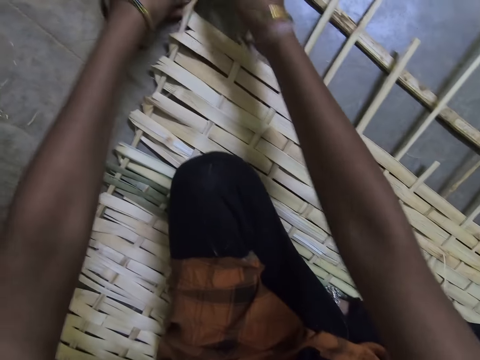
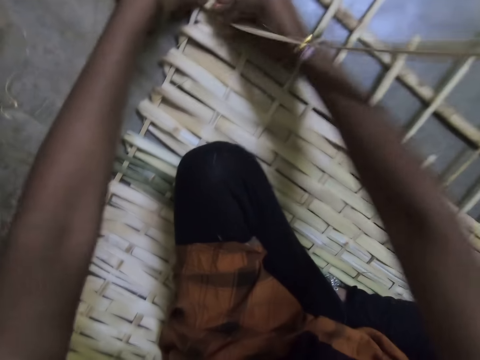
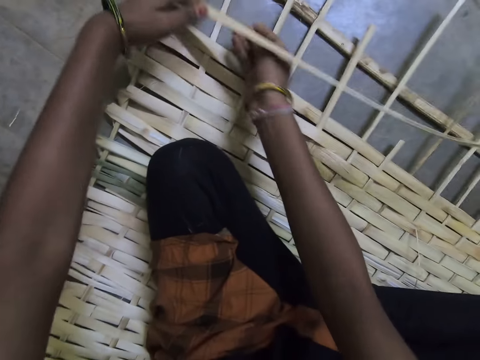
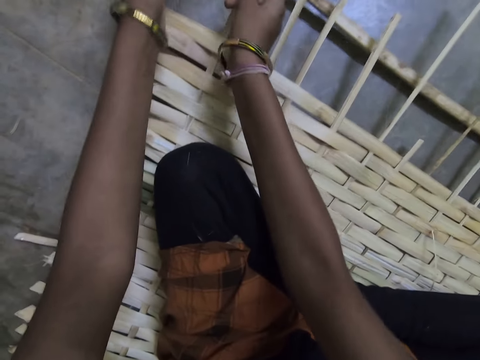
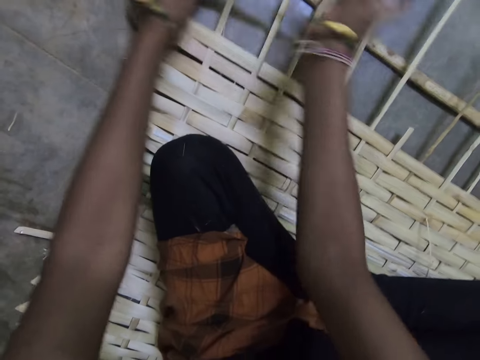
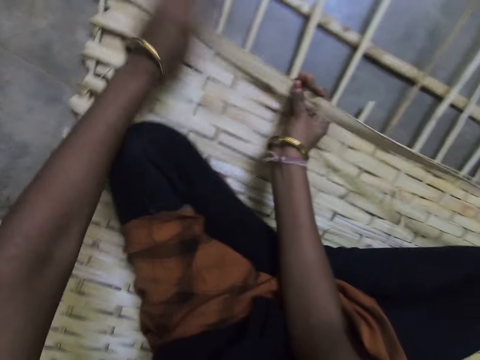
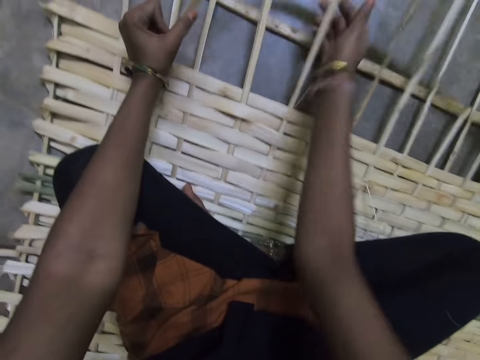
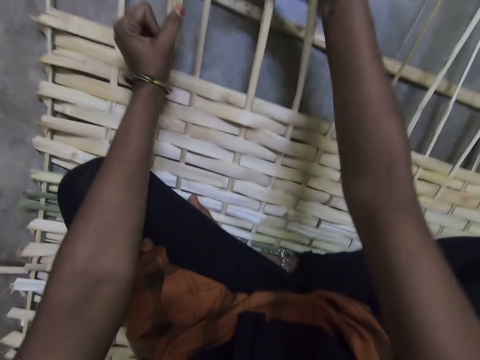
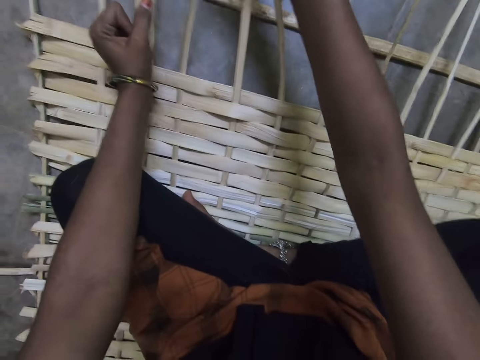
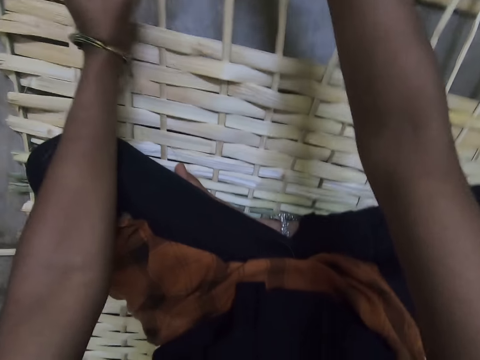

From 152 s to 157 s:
The camera wearer makes a bamboo mat with hands using bamboo materials.

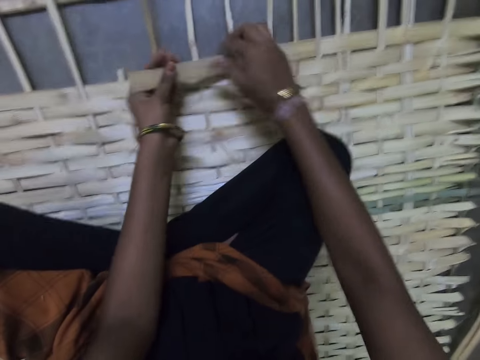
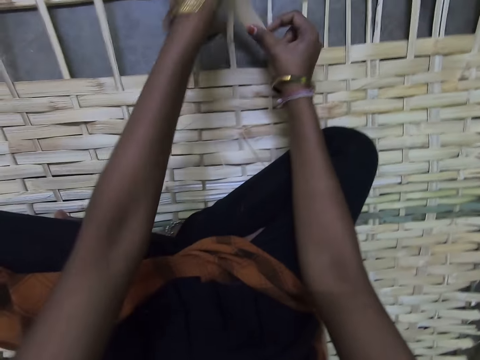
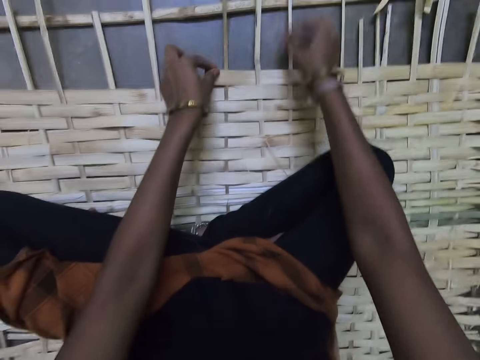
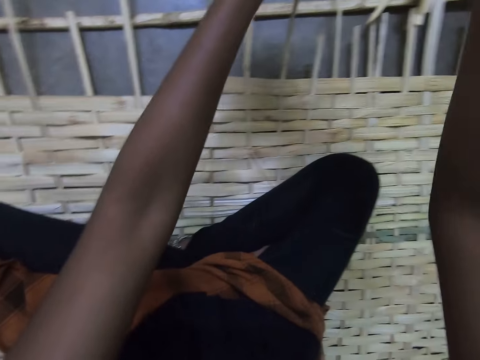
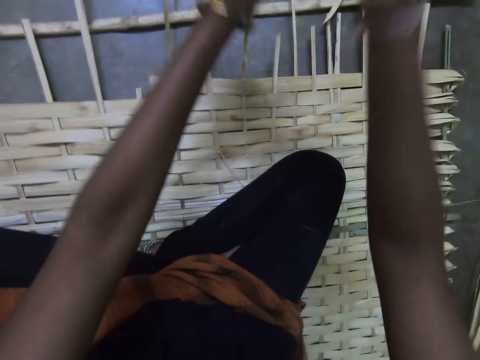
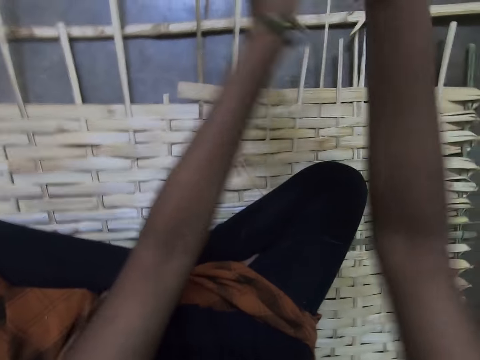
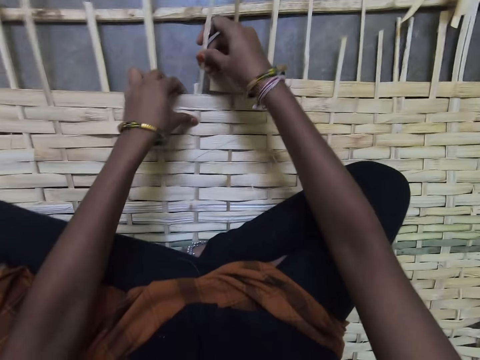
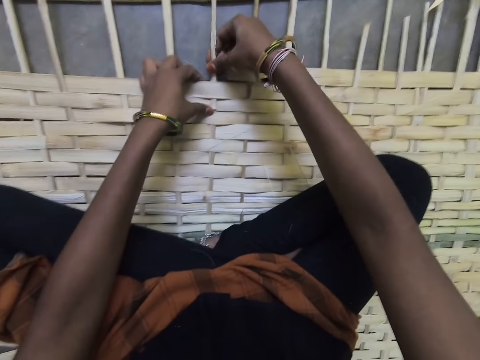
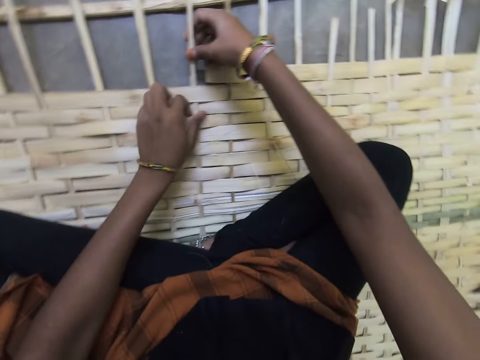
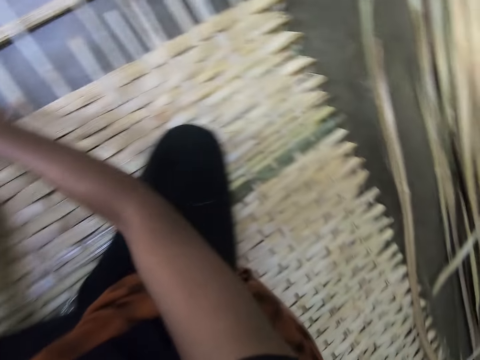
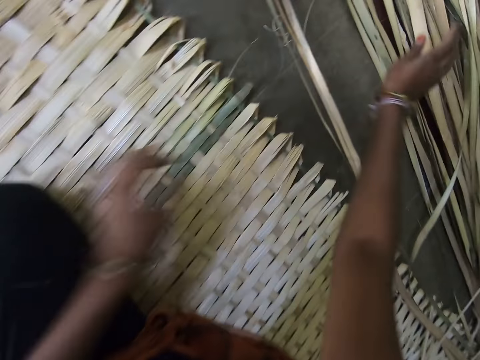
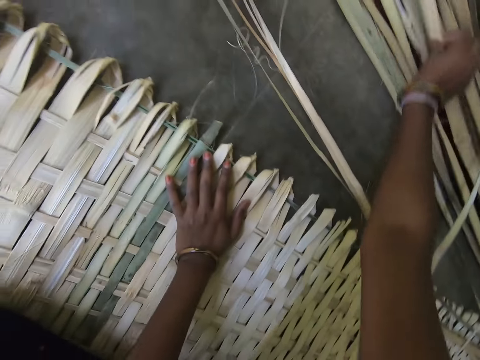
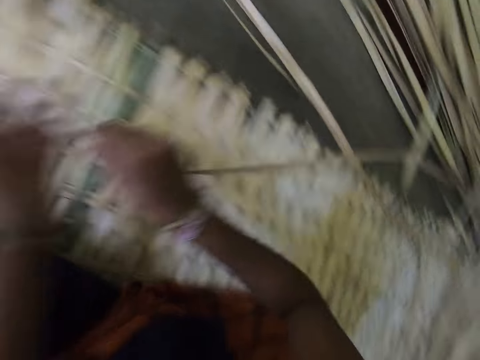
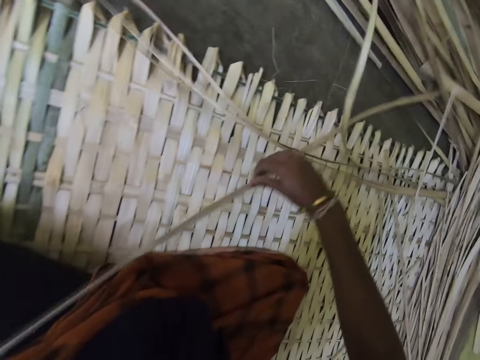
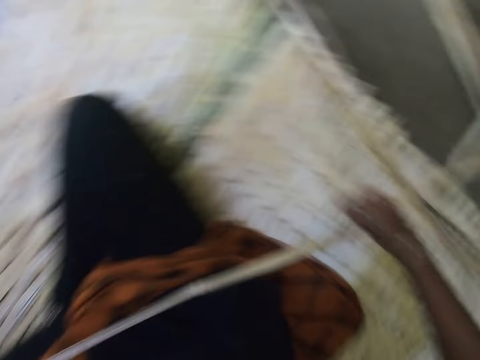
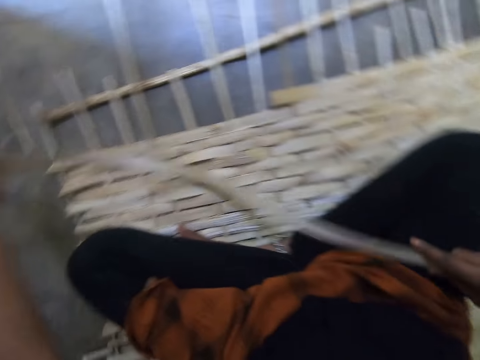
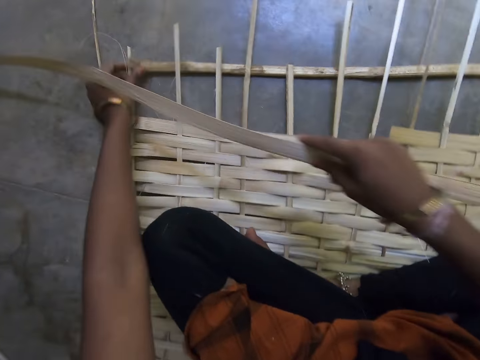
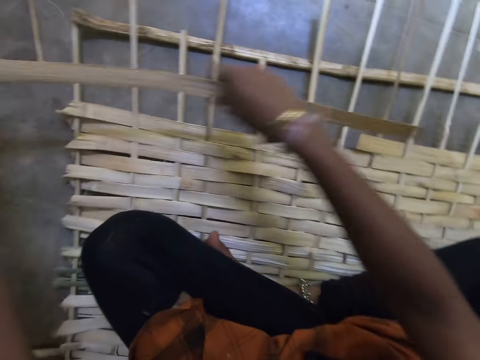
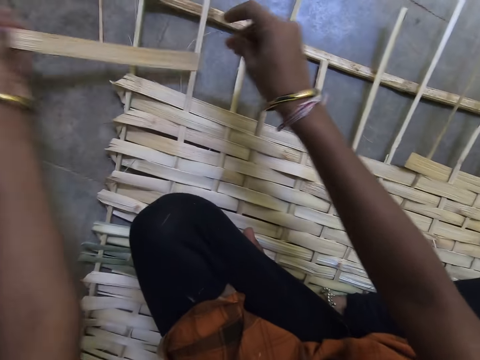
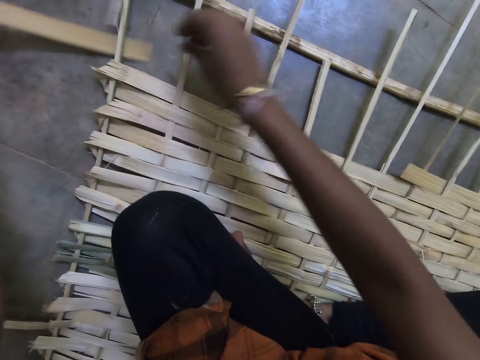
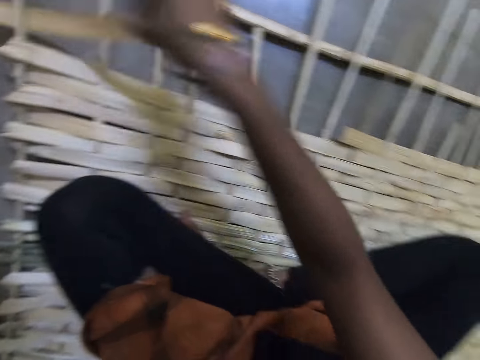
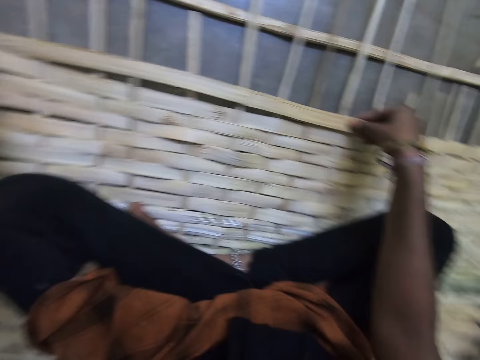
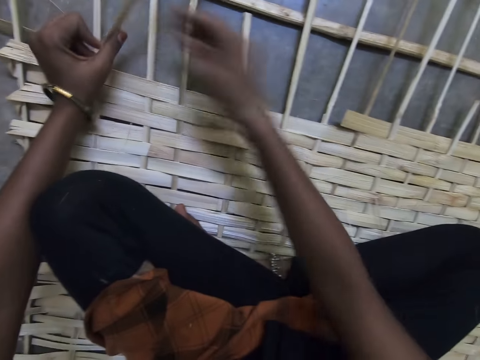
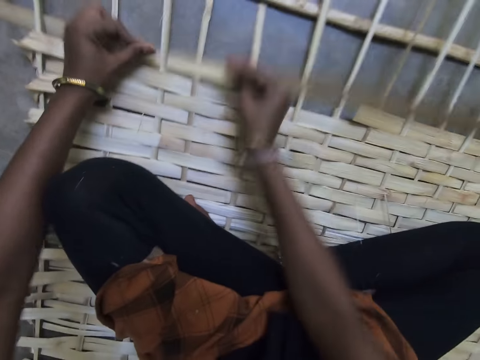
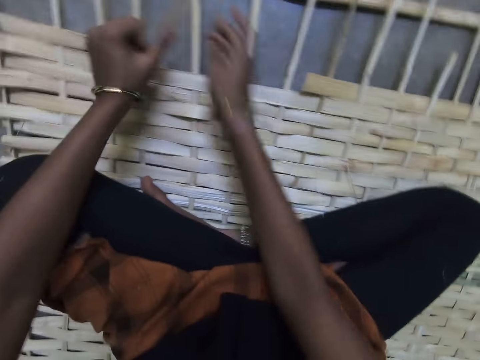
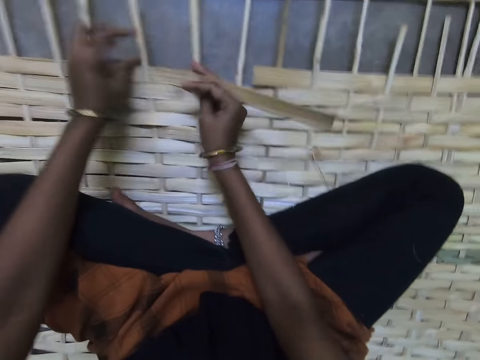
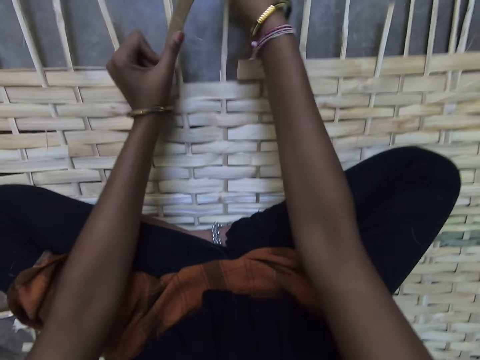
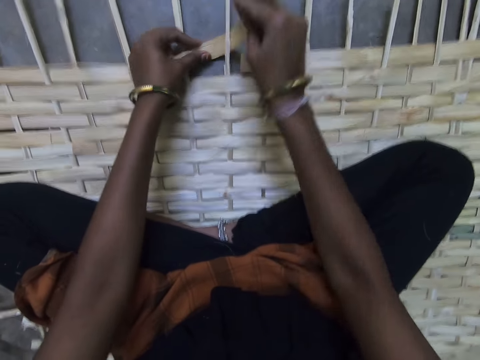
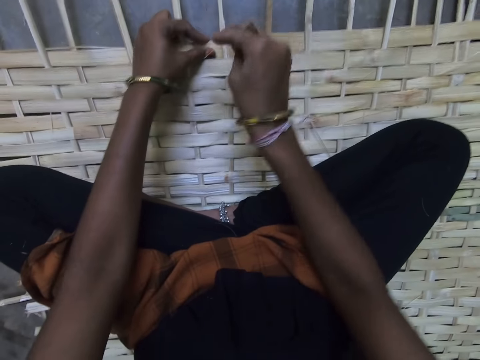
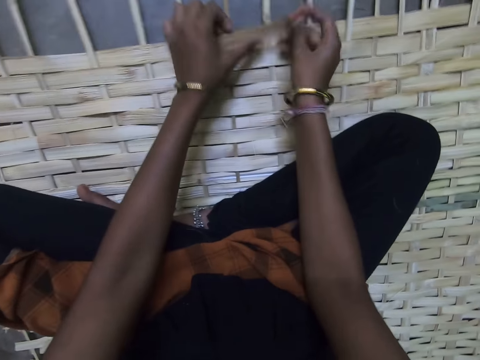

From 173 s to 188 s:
The camera wearer cuts a bamboo material using hands. They insert the bamboo material in between the bamboo mat. They look towards bamboo materials. They take another raffia string from the floor. They pick a bamboo material. They adjust the bamboo material. They weave the mat with the raffia string. They make the bamboo mat with hands using bamboo materials.

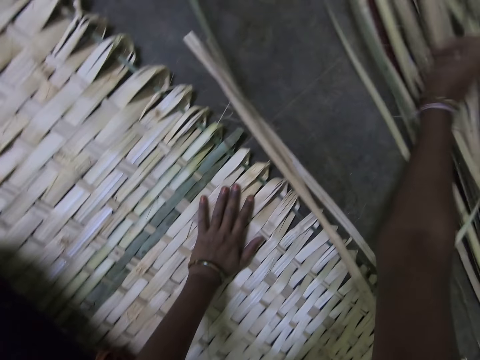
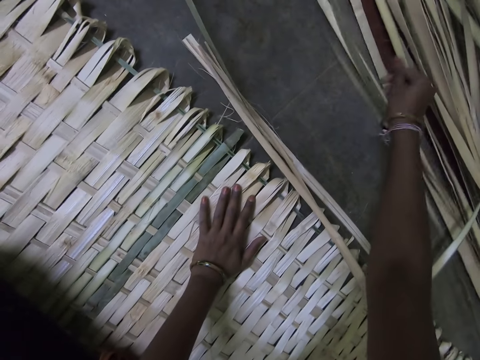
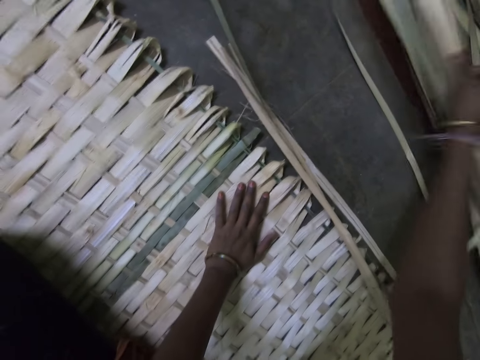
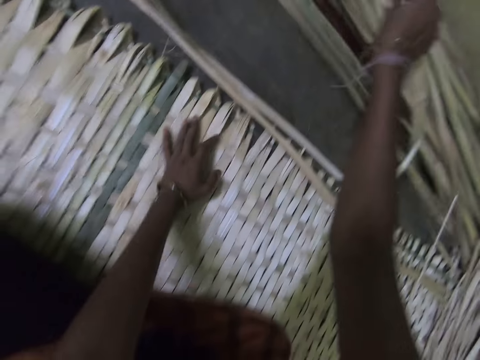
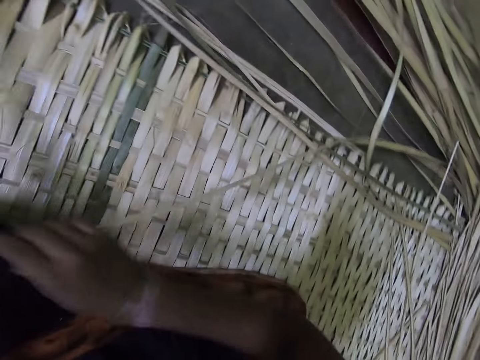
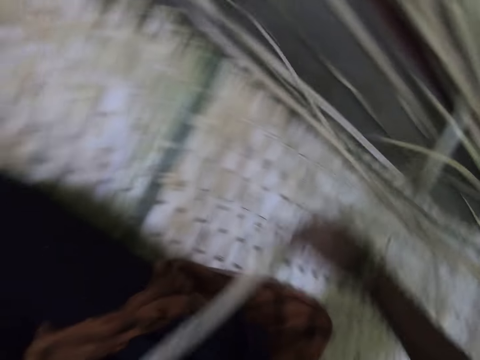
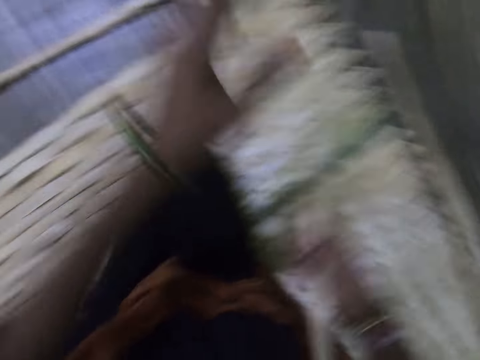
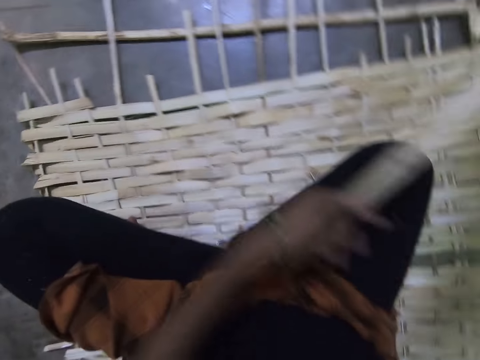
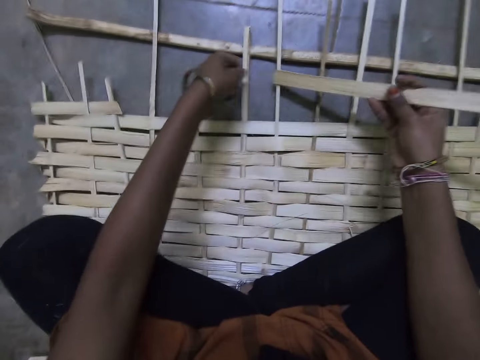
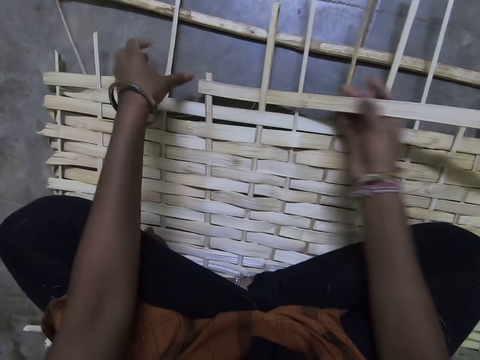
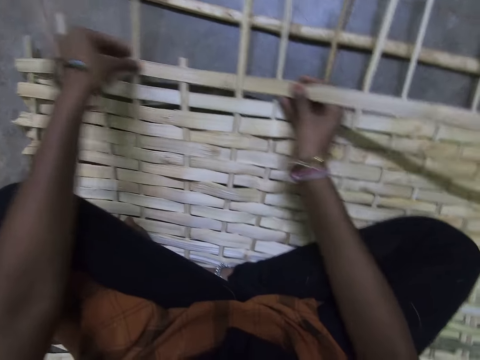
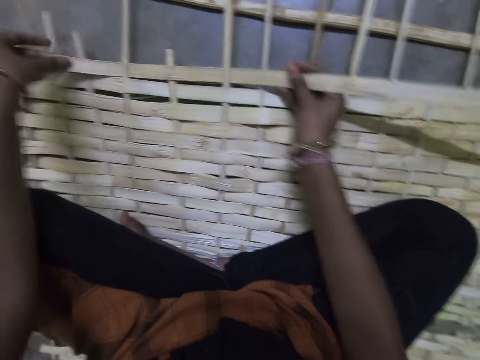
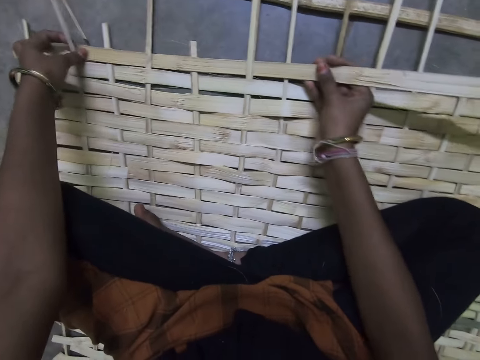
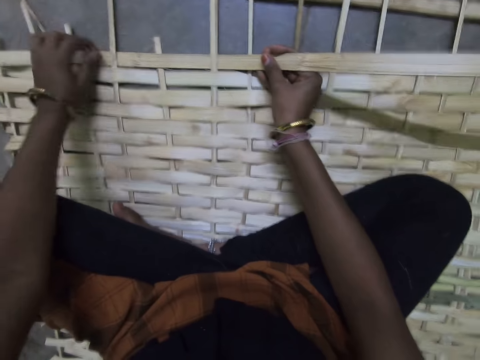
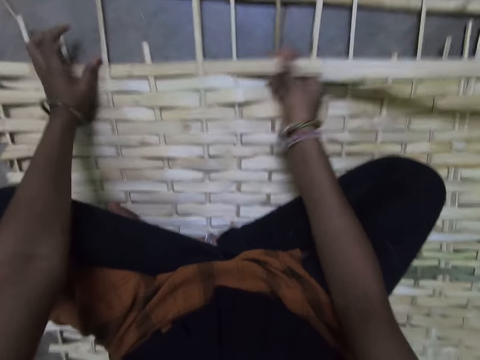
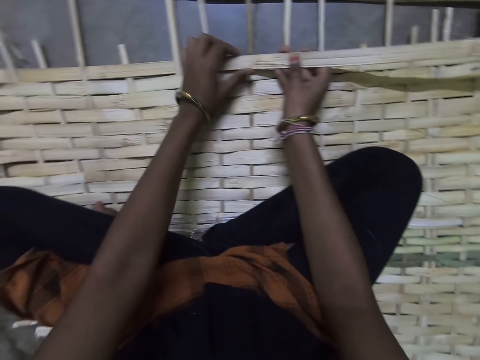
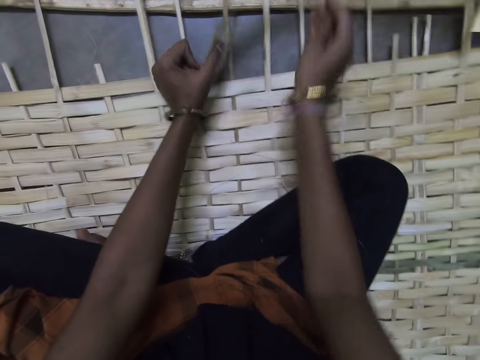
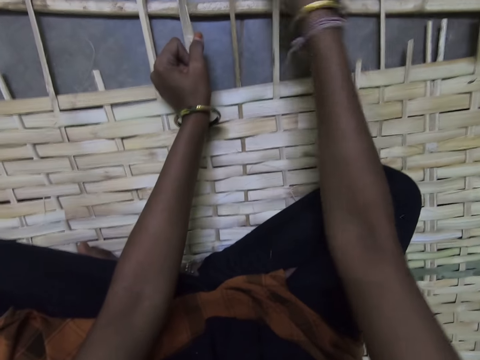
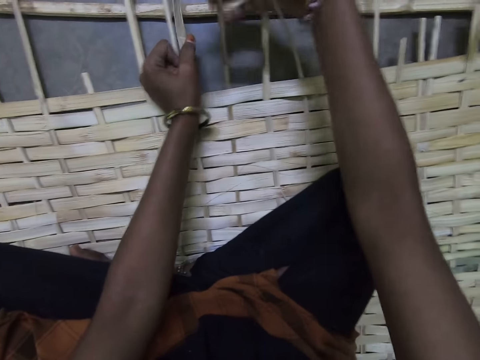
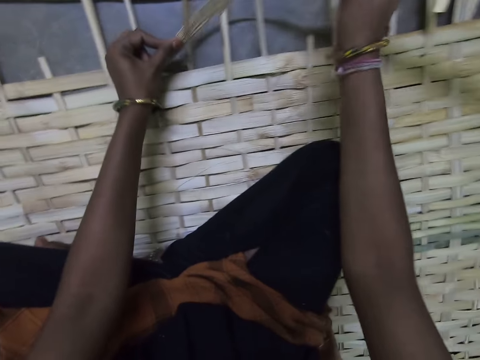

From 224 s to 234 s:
The camera wearer picks a bamboo material. They adjust the bamboo material. They weave the mat with the raffia string. They make a bamboo mat with hands using bamboo materials.
